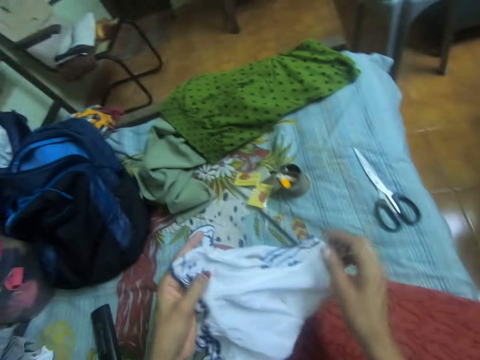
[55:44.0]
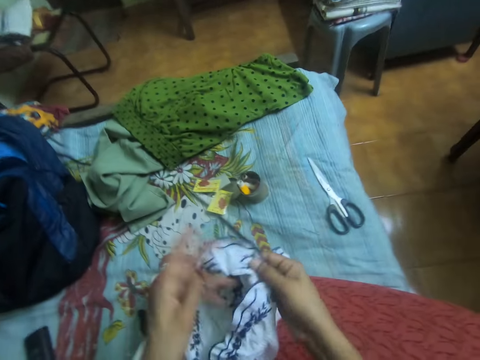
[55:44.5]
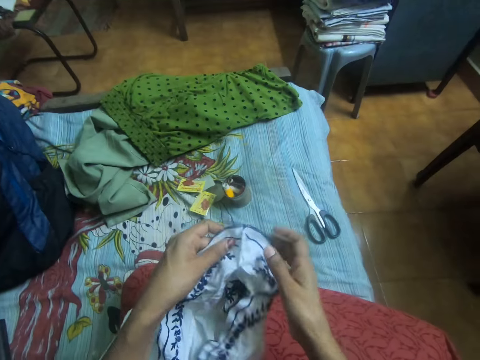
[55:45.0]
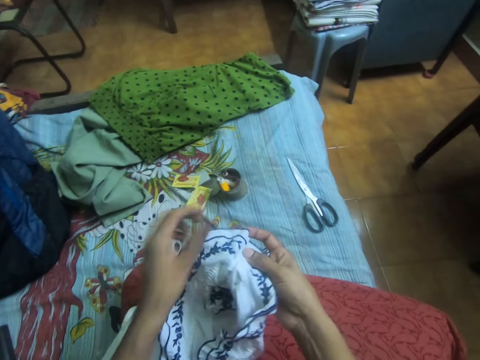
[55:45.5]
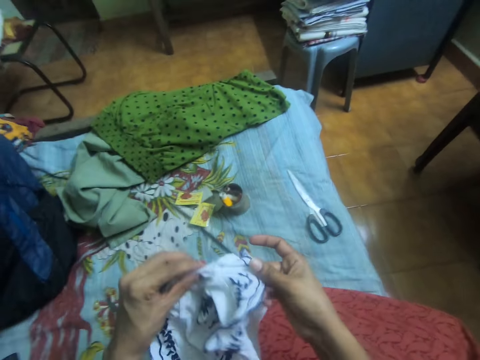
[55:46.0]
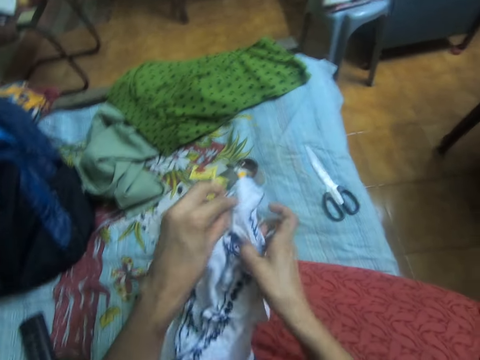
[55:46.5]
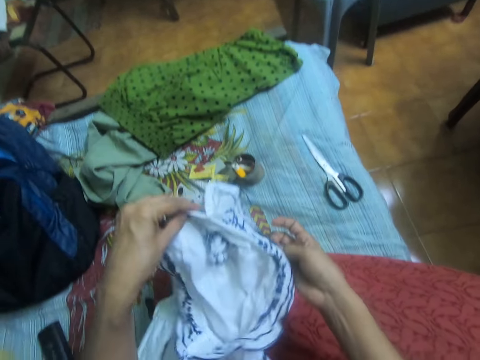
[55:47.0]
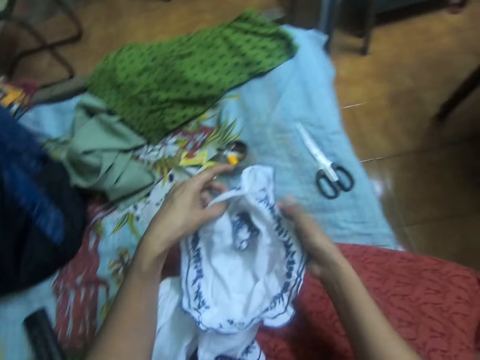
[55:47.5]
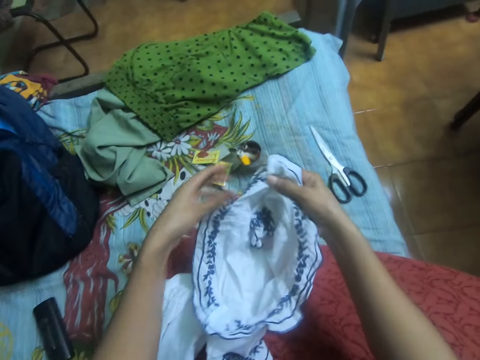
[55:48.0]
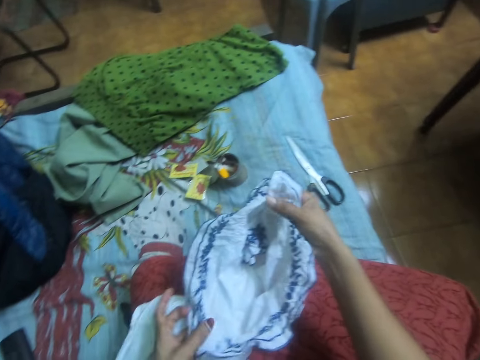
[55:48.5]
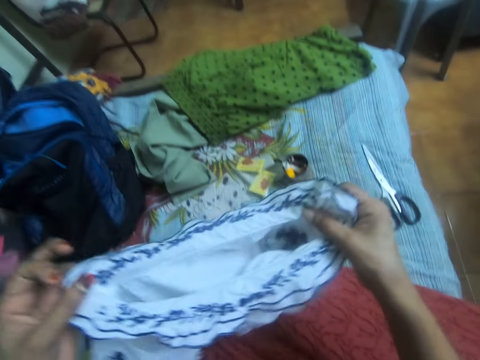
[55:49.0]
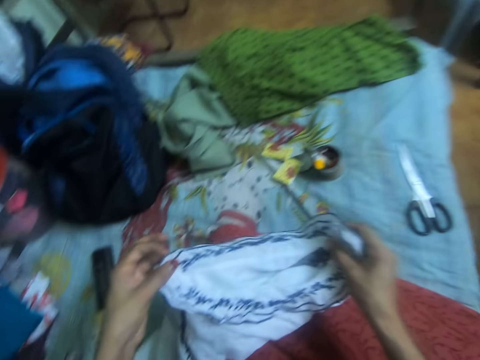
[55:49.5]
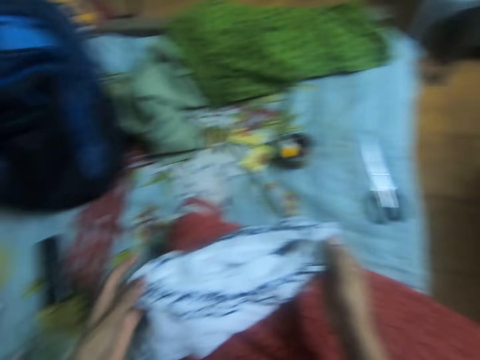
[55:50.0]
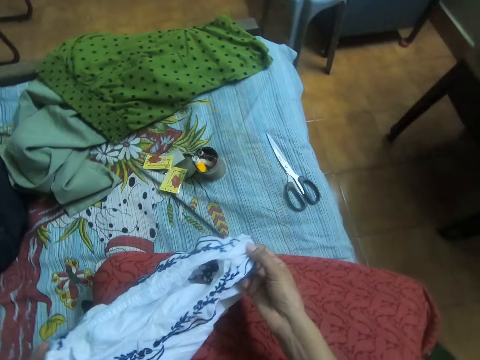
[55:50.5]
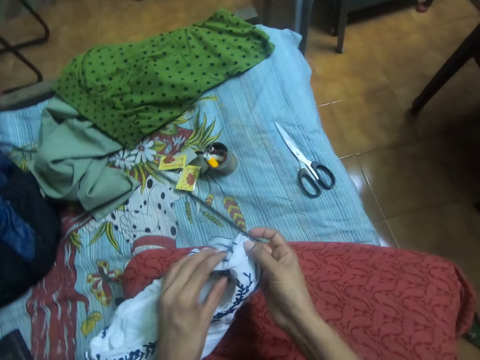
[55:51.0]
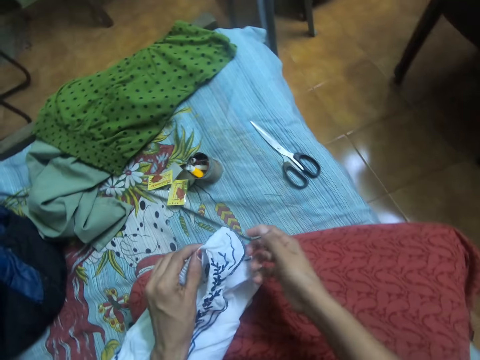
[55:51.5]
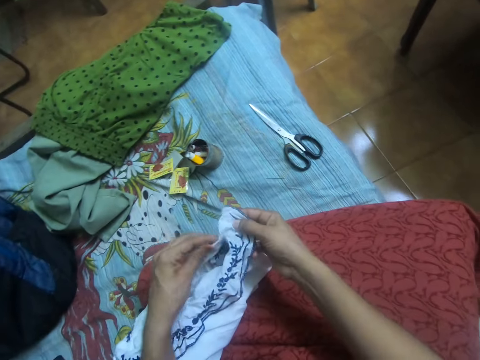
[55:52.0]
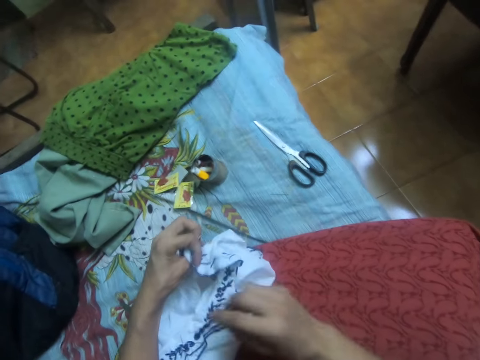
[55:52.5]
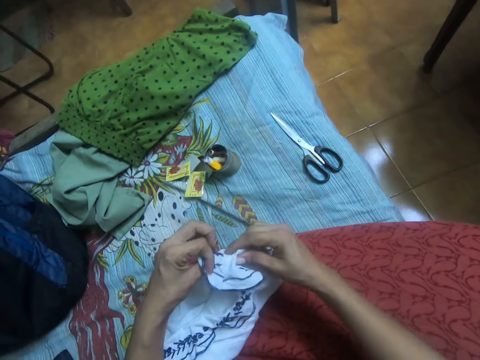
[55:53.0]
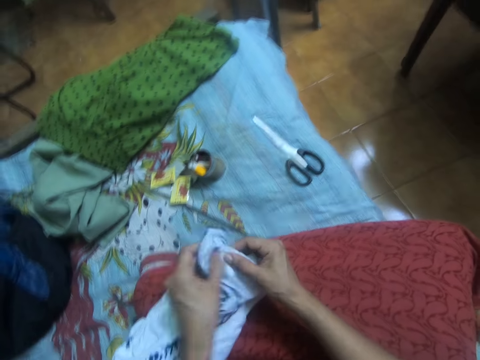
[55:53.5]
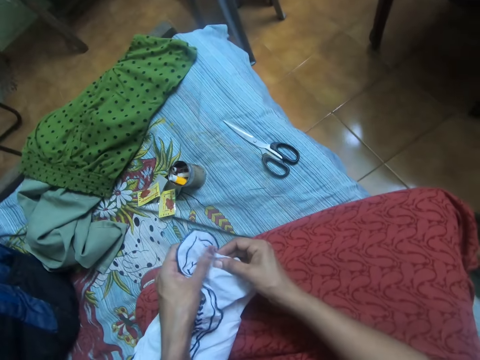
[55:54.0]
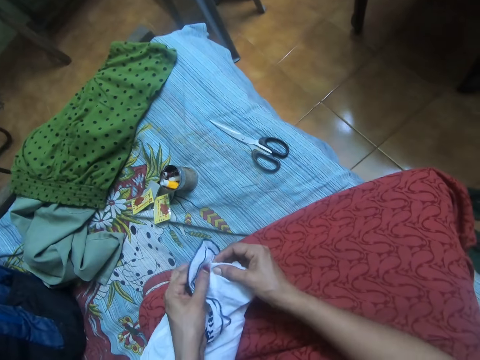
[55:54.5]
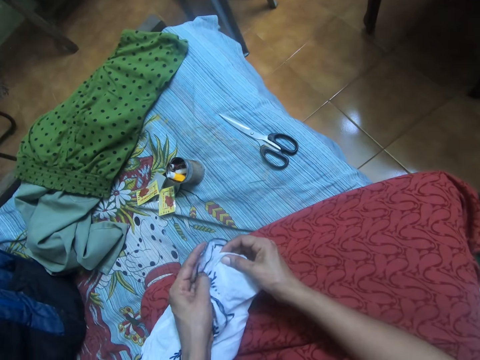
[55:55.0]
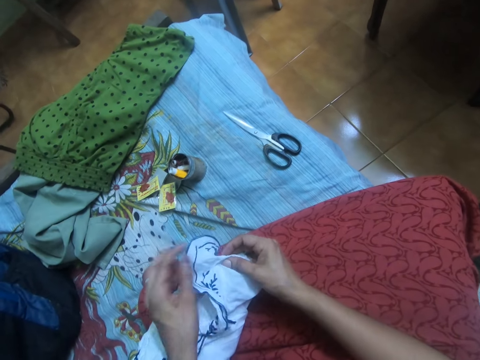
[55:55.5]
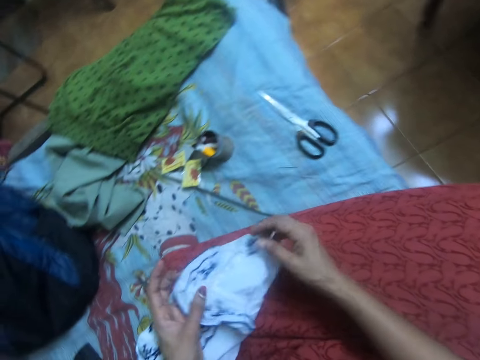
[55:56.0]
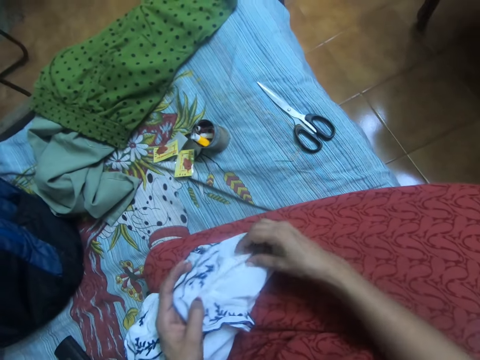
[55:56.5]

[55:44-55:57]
The camera wearer adjusts the cloth with both hands.

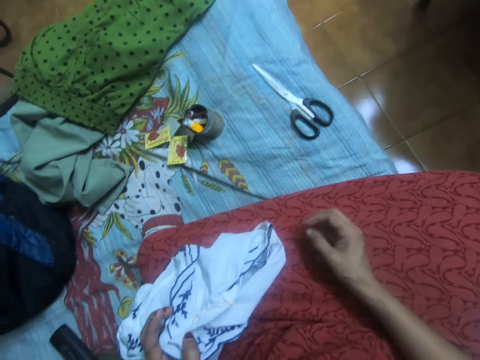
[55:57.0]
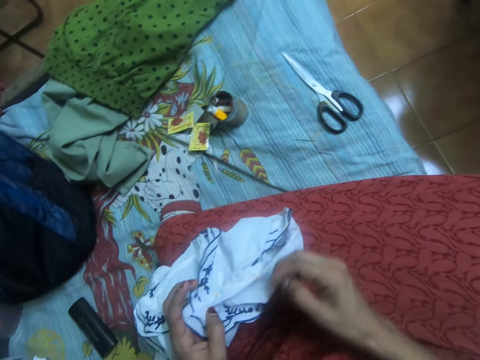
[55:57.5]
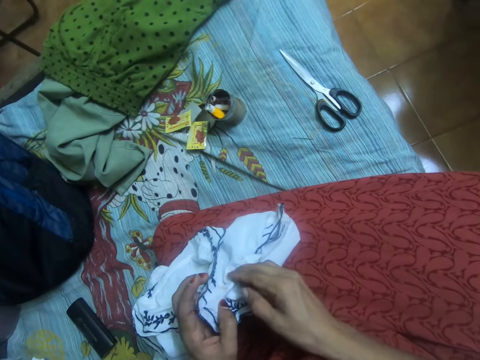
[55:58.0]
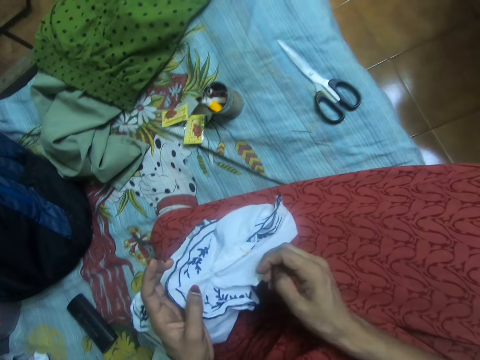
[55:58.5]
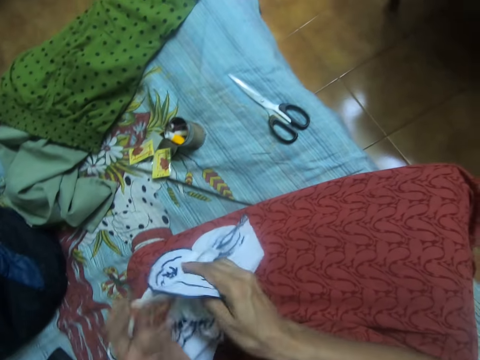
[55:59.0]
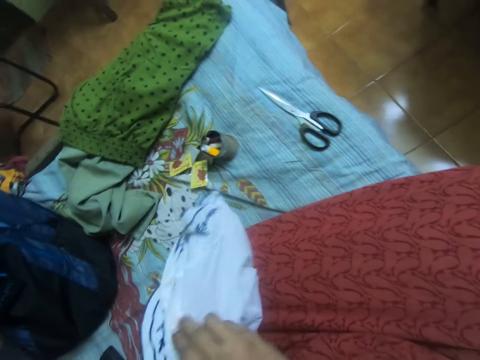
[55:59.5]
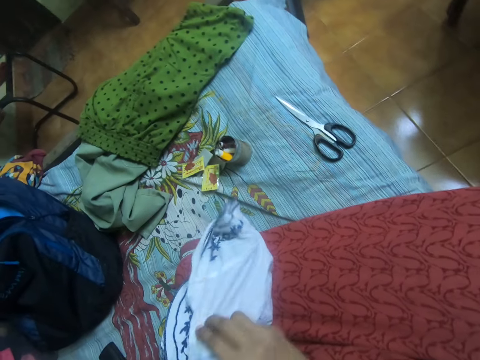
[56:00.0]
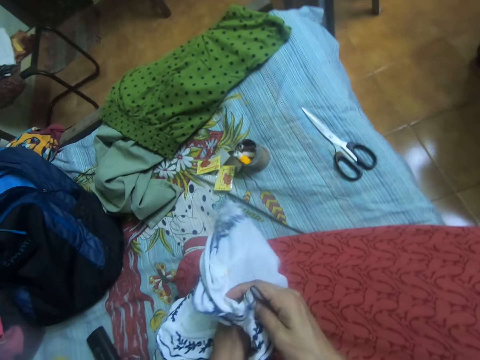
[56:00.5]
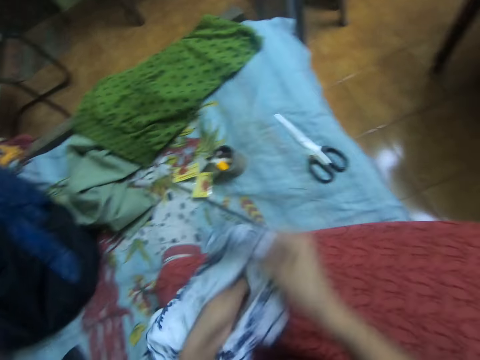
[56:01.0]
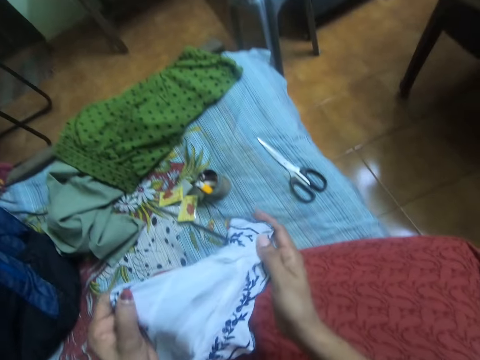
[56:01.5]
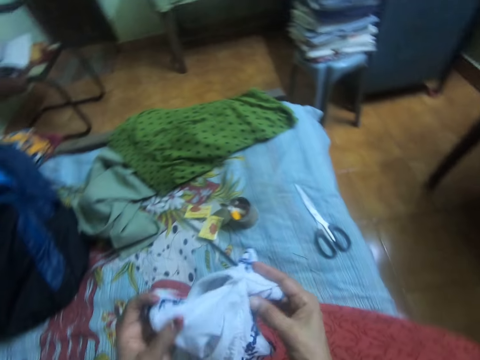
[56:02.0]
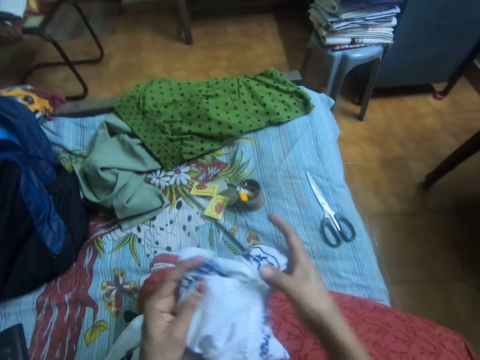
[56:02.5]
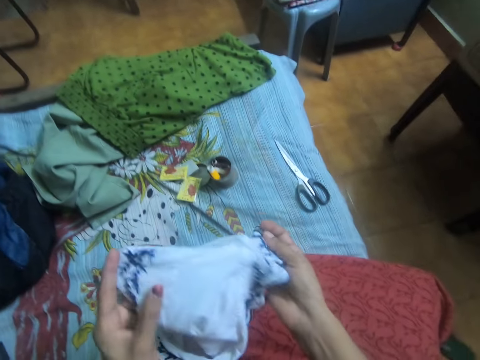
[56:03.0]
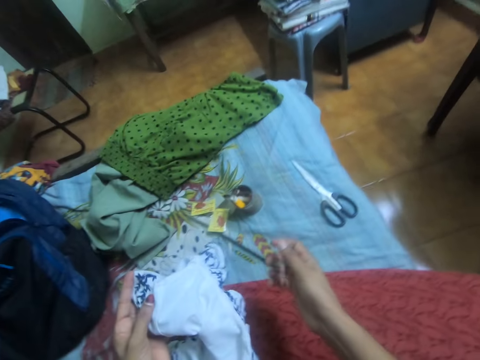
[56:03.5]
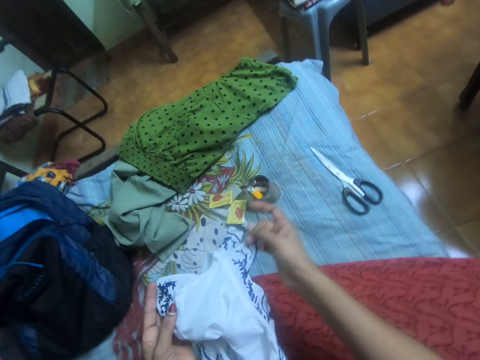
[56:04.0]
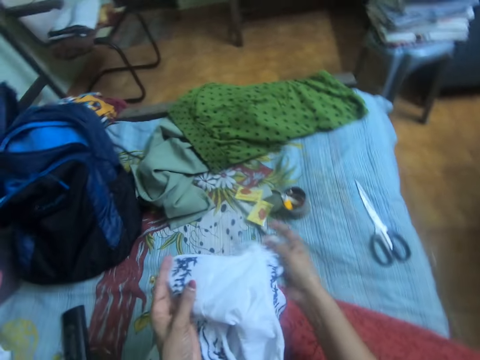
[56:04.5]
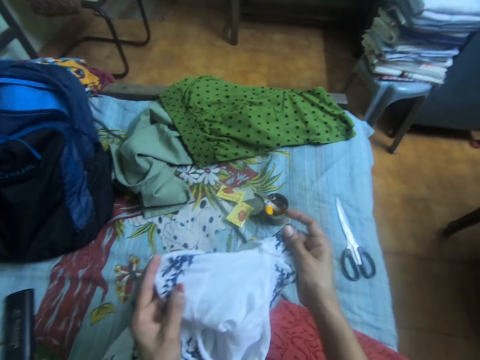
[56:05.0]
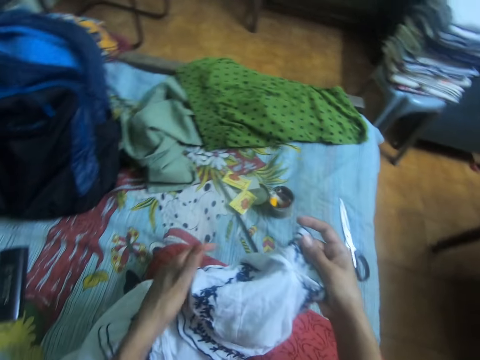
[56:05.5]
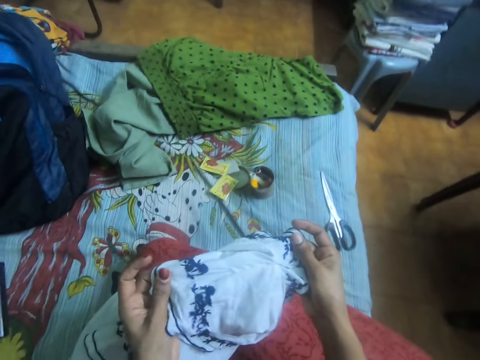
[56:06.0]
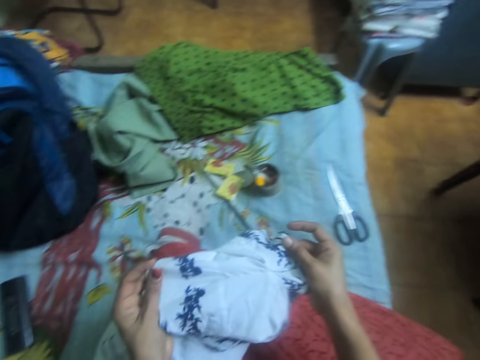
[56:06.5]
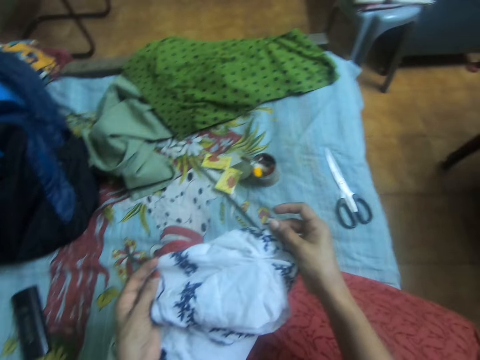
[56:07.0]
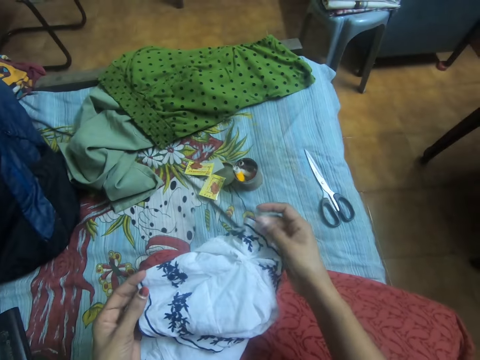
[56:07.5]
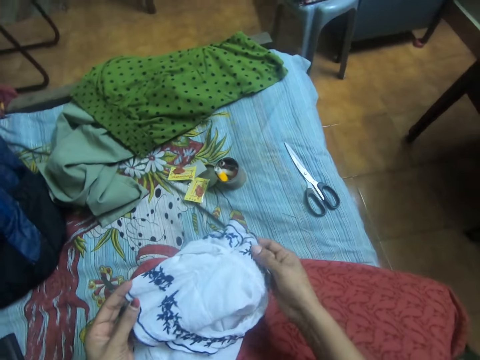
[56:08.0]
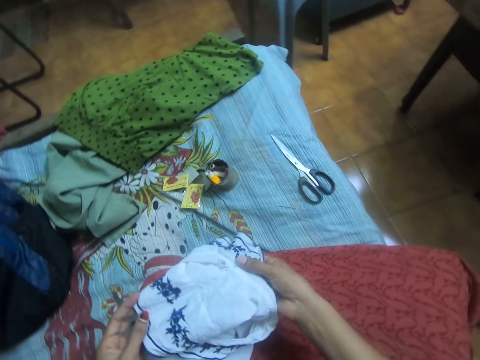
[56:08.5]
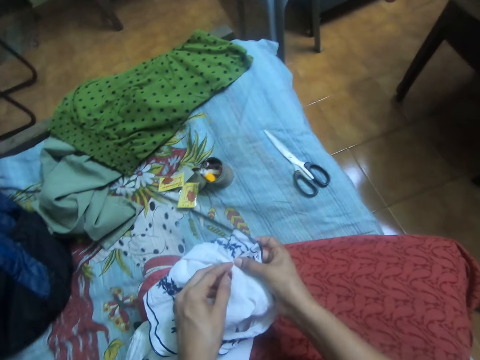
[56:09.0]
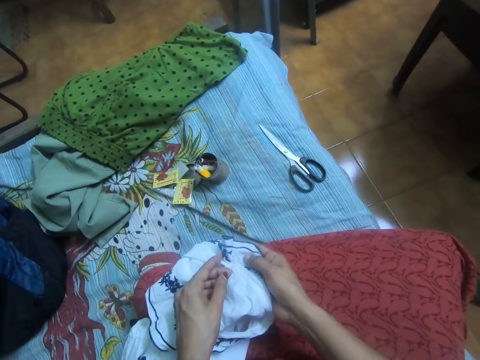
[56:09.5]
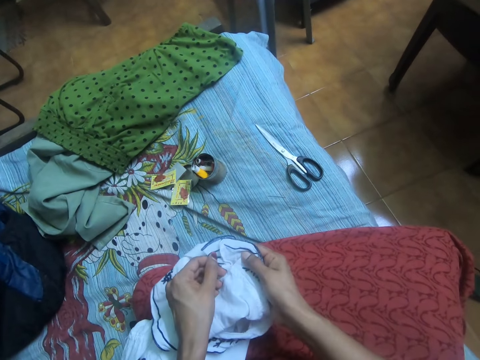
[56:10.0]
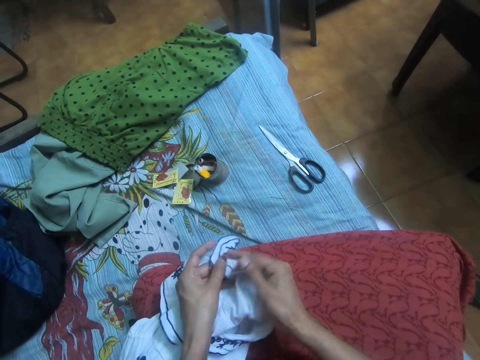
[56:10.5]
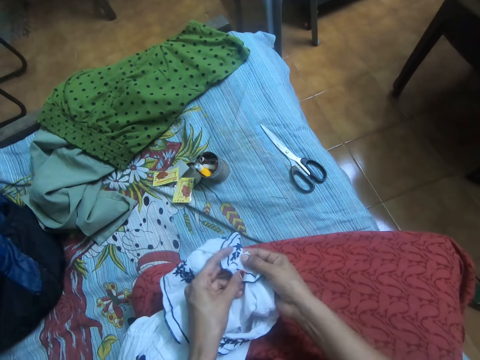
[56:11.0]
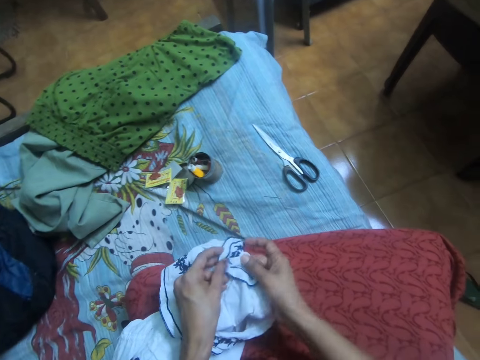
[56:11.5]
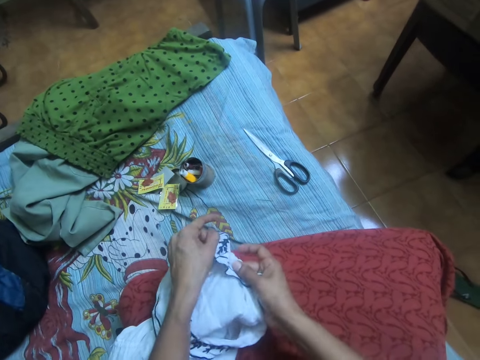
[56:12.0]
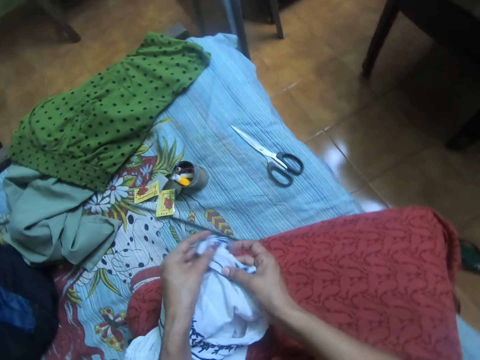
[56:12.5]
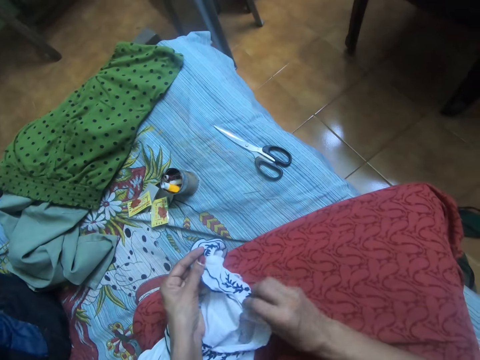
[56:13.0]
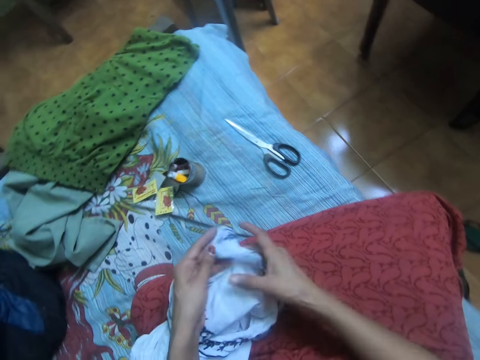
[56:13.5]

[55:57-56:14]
The camera wearer overturns the cloth to the other side. They stretch the cloth. They check the cloth on both sides.
